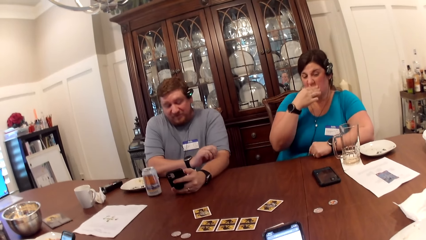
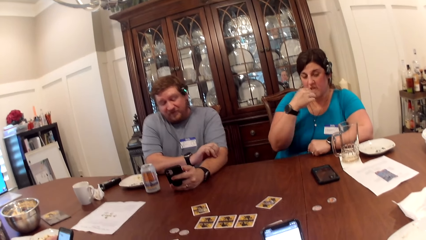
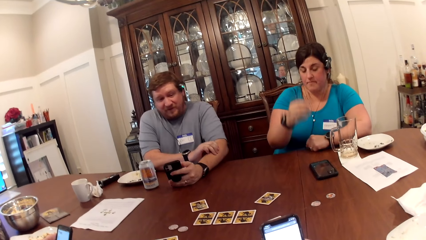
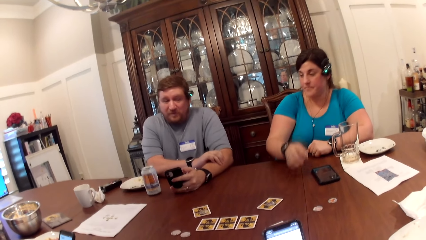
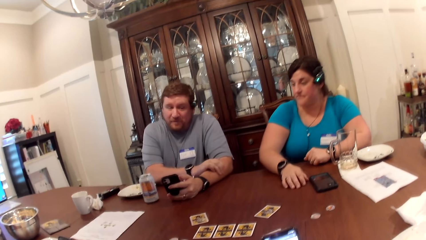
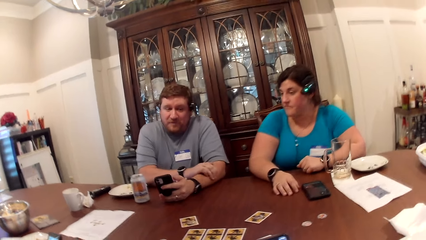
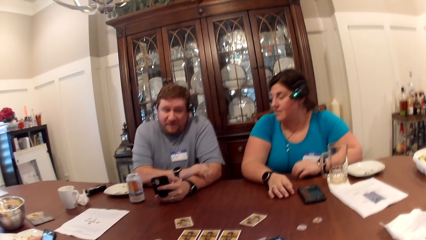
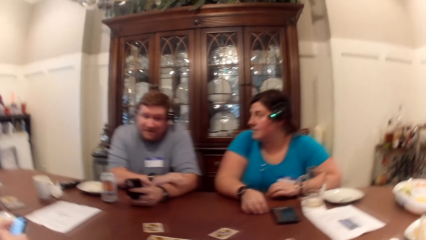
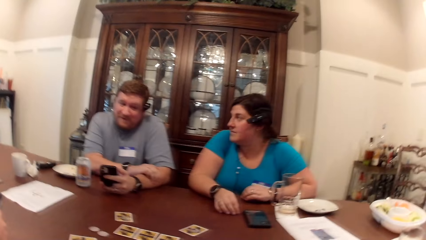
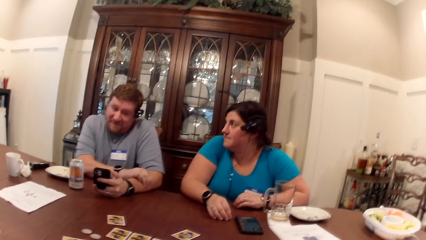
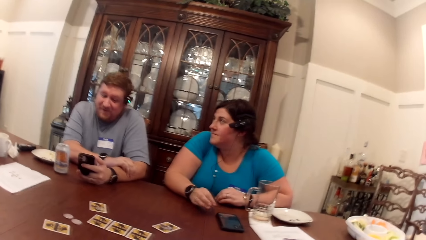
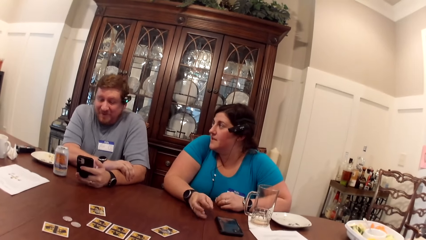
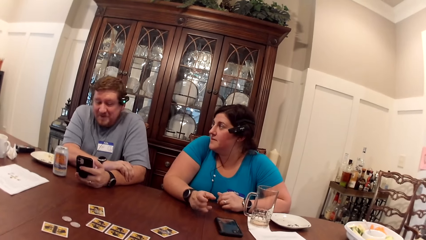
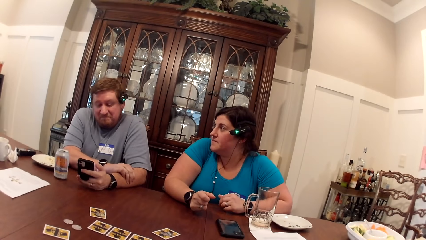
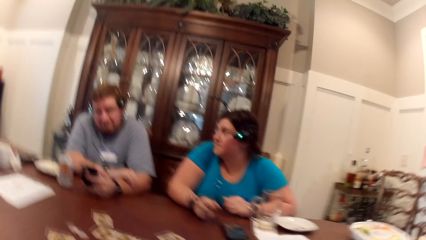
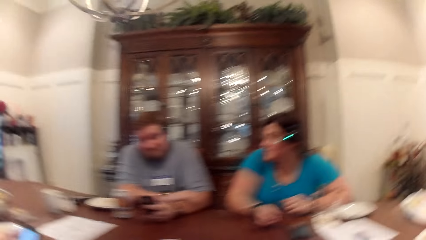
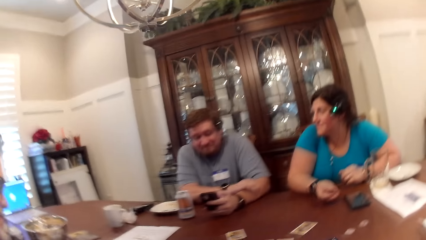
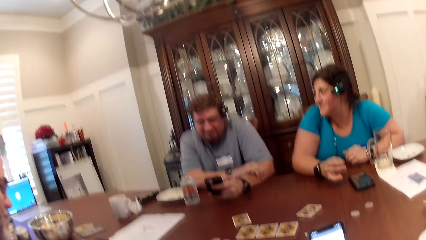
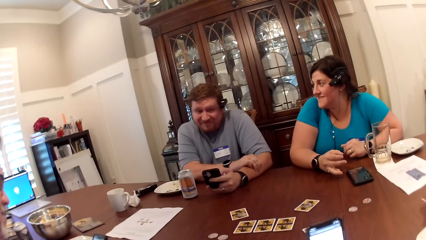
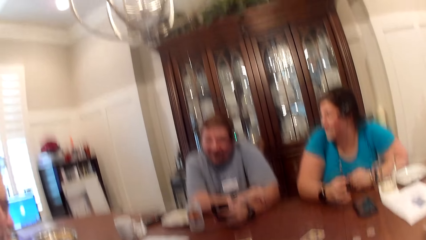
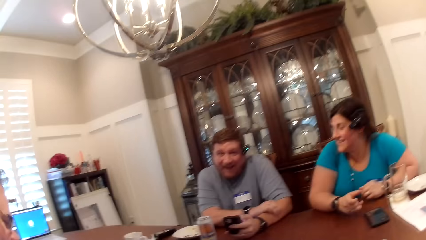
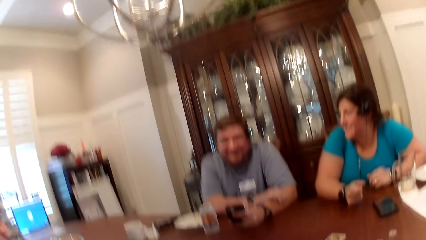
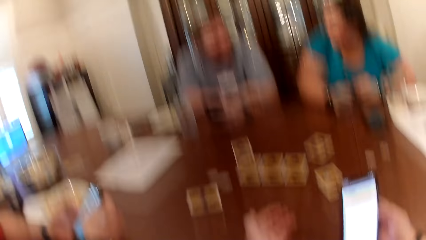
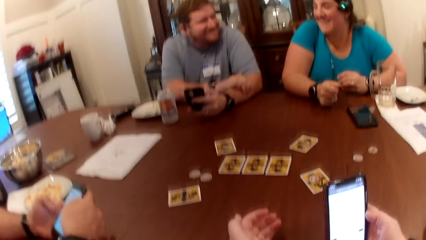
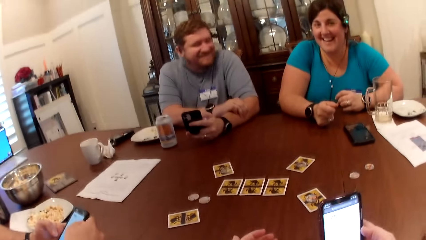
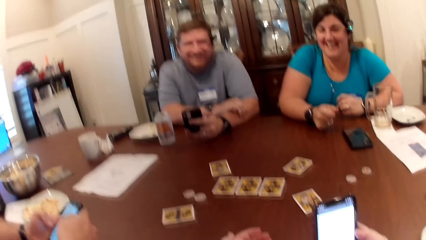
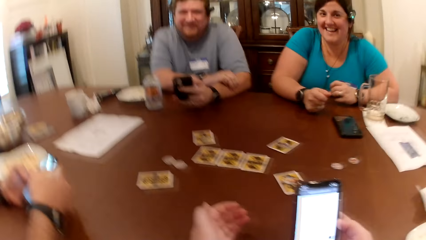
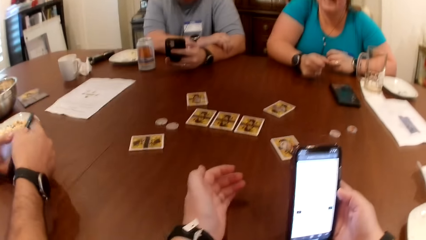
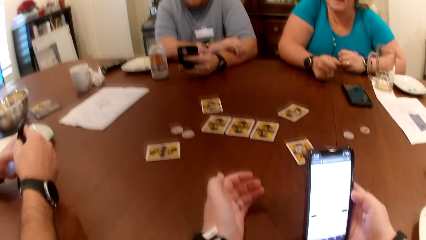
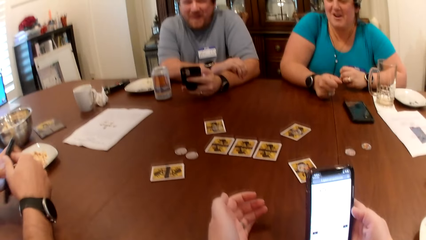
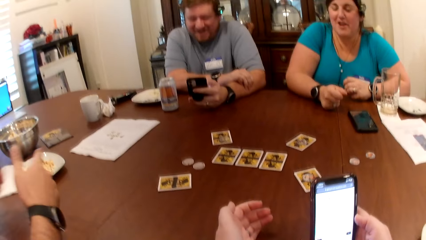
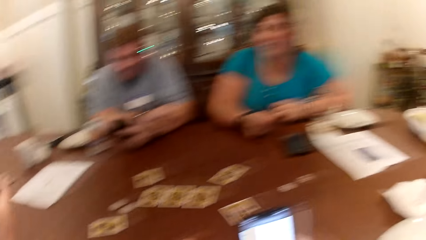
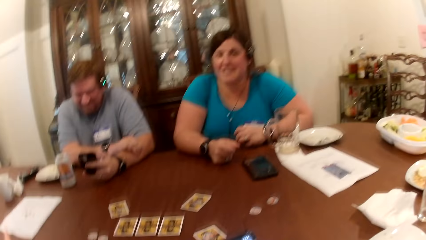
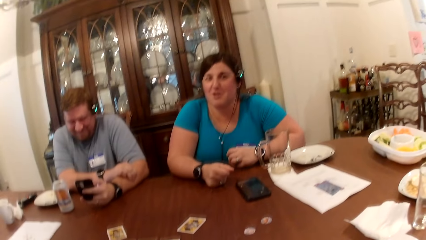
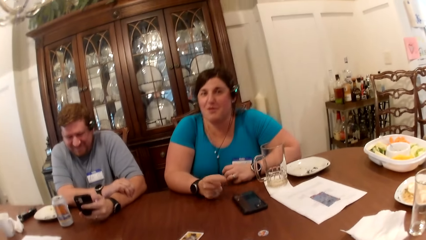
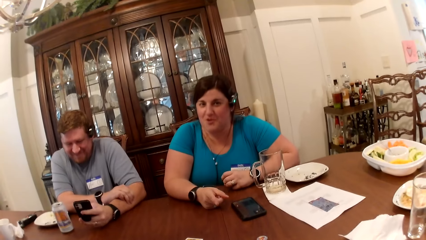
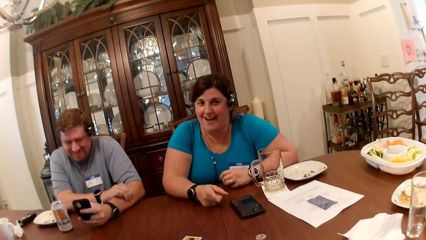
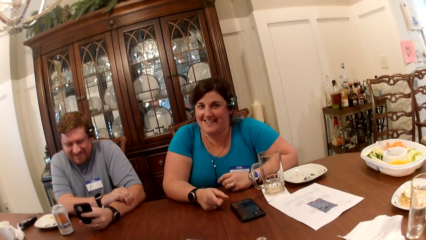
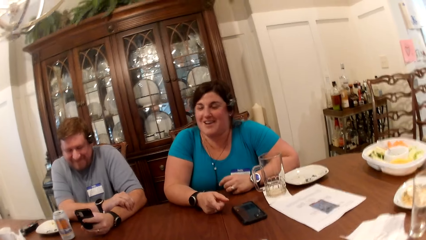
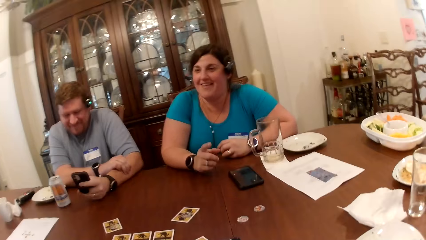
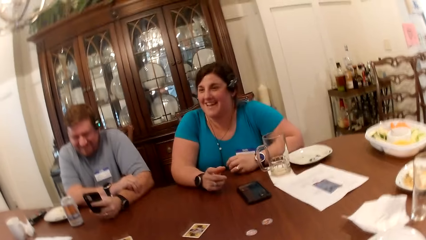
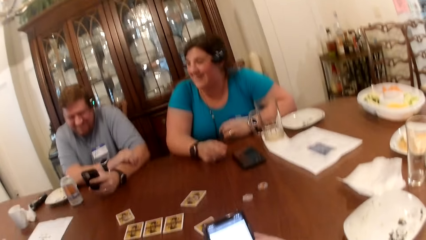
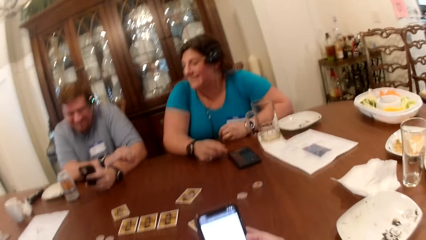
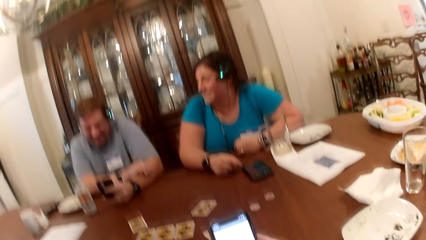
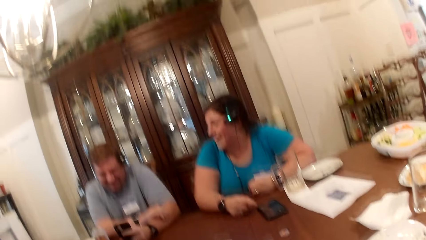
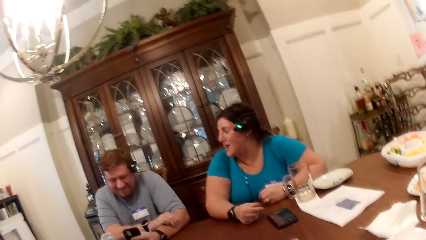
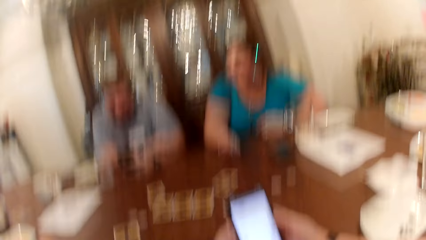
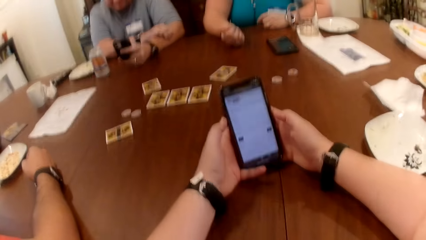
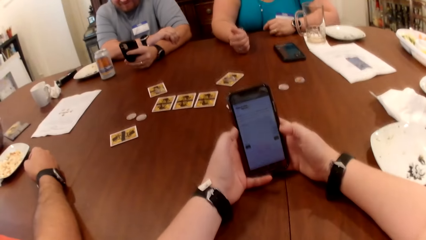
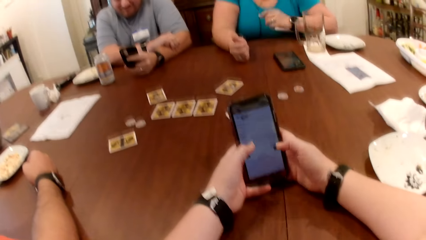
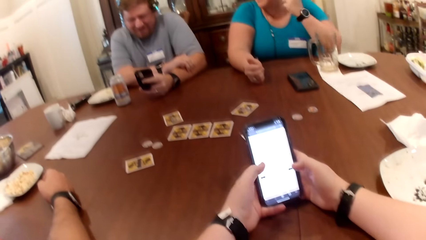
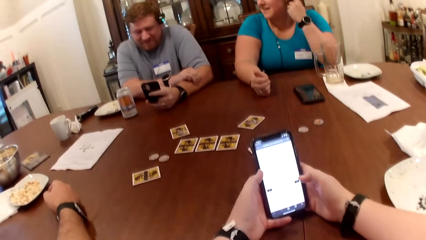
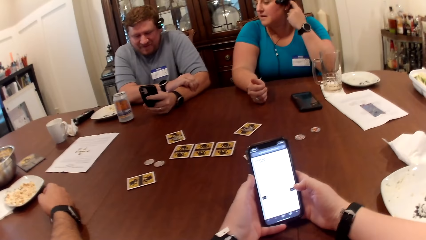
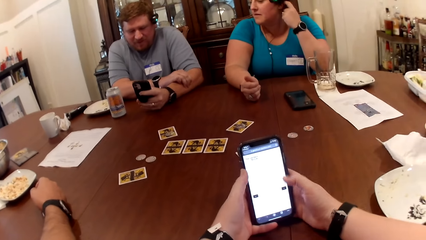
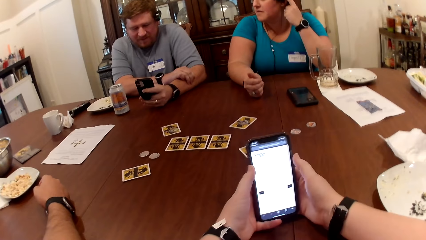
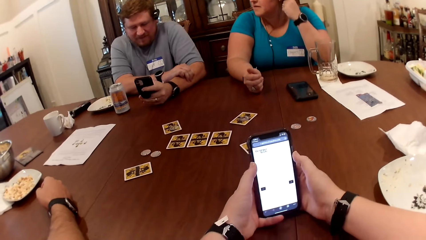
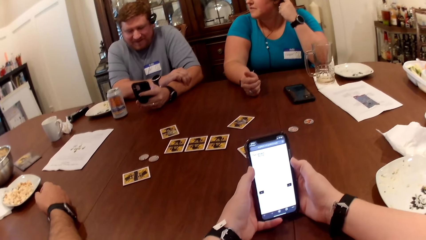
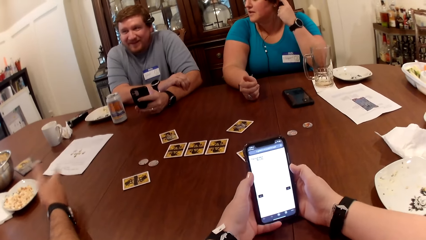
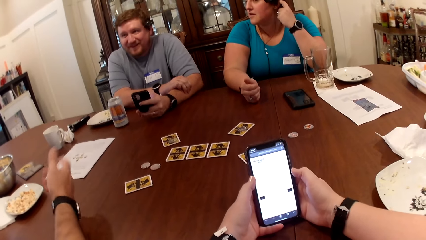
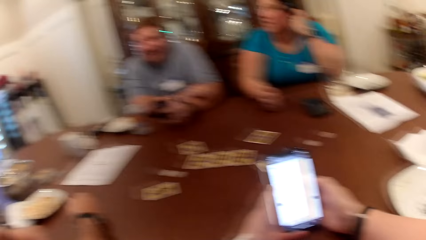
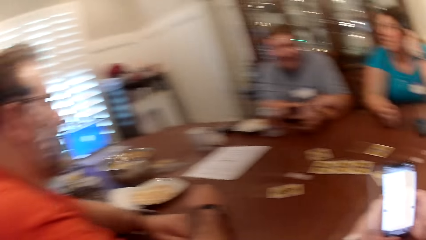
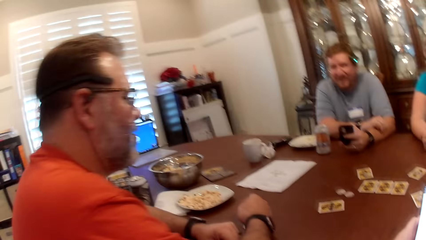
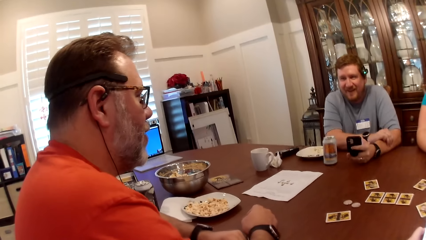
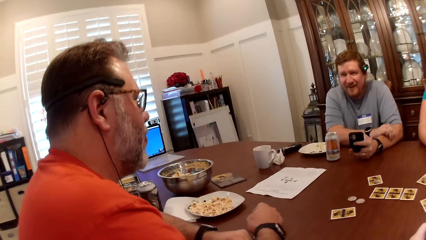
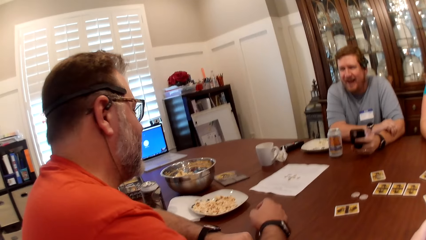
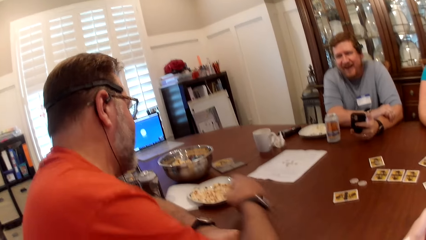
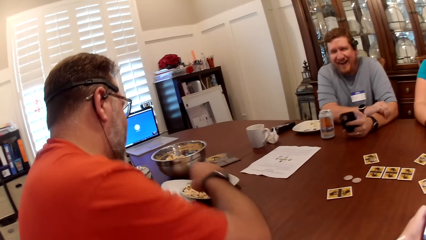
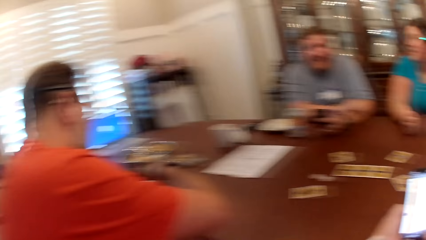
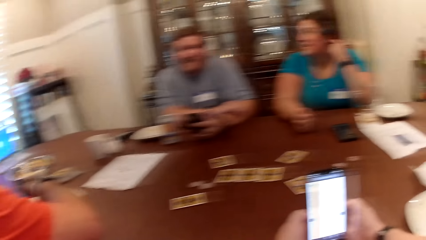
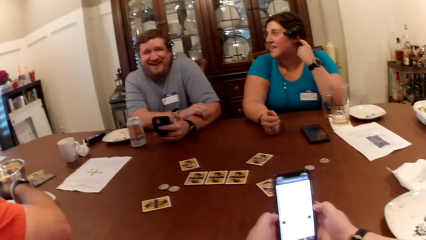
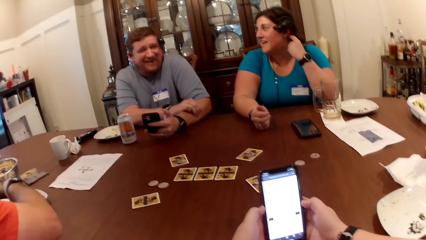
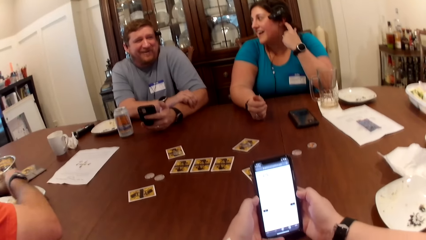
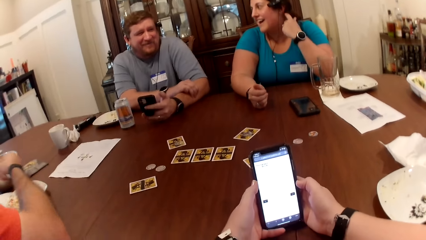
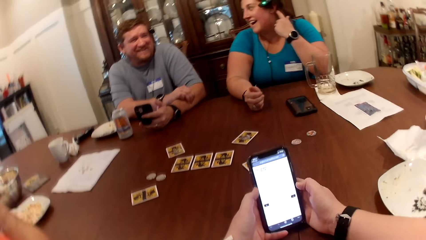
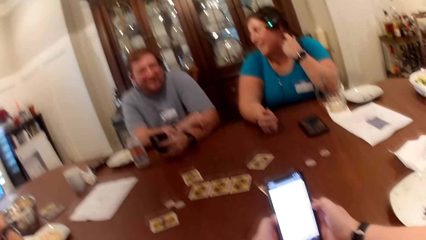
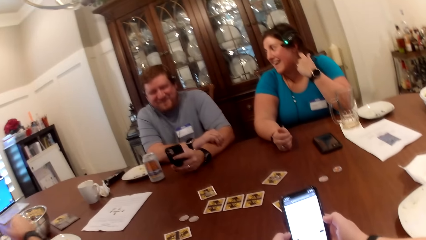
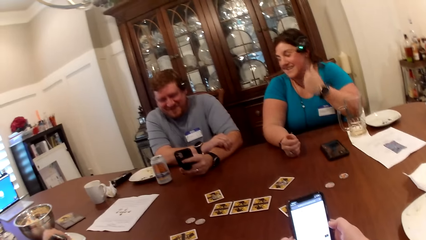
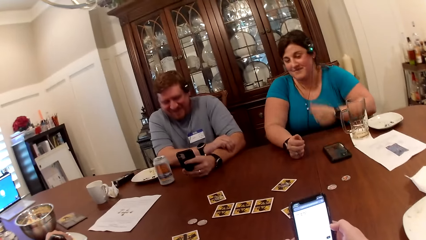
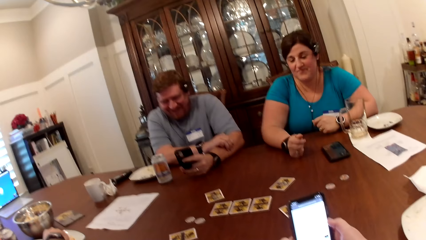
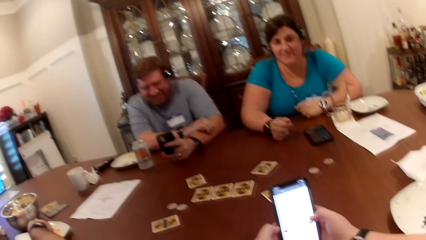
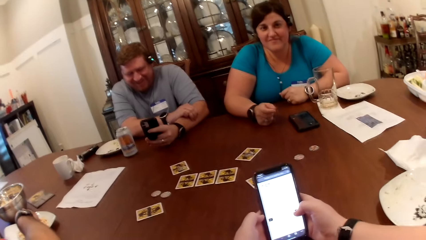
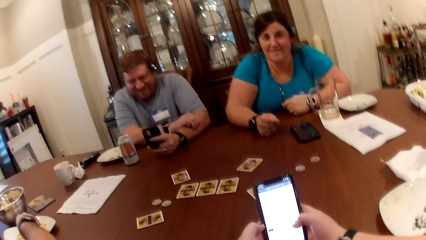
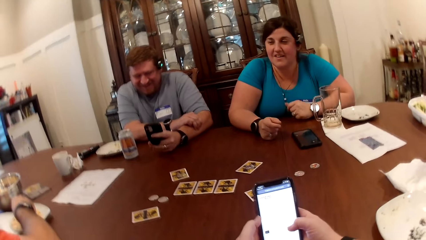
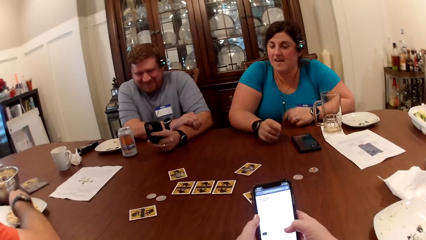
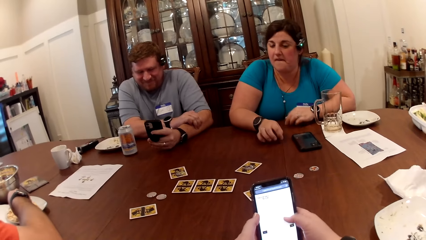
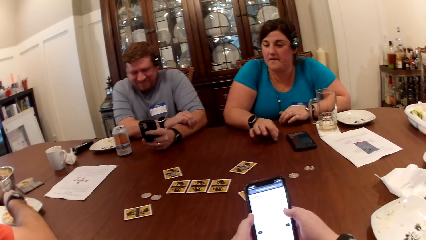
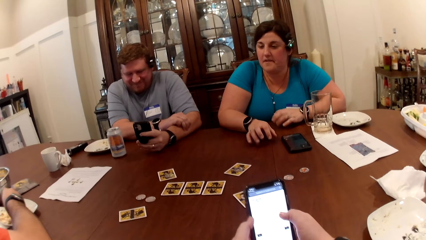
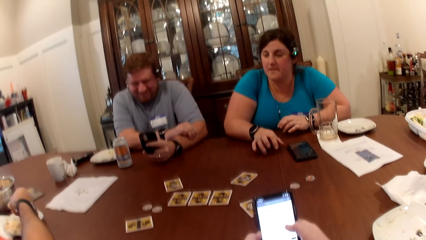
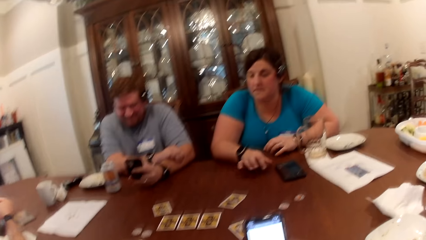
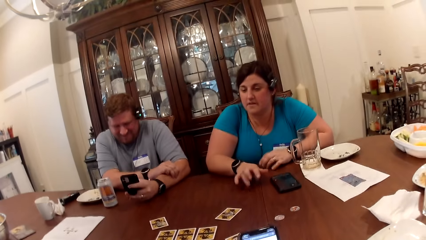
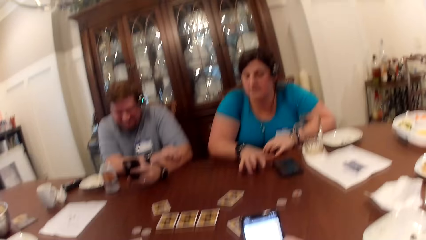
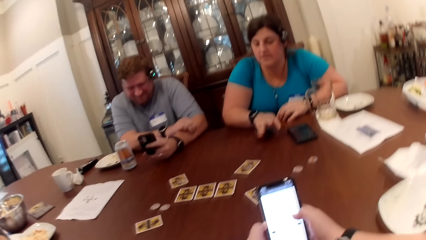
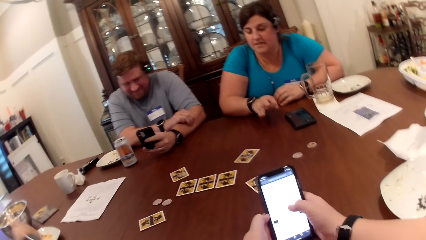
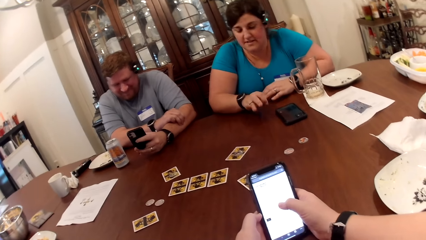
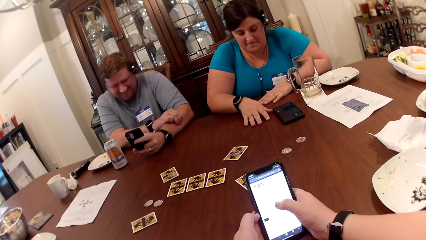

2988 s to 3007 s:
A man converses with the camera wearer. The camera wearer converses with the man. A woman converses with the camera wearer. The man operates the phone with his left hand. The camera wearer operates the phone with both hands. The woman scratches her ear with her left hand. Another man converses with the first man. The other man takes some popcorn from a plate on the table with his right hand. The first man converses with the camera wearer, the other man and the woman. The camera wearer converses with the first man. The other man takes some popcorn from the plate on the table with his right hand. The woman taps the fingers of both hands on the table.
